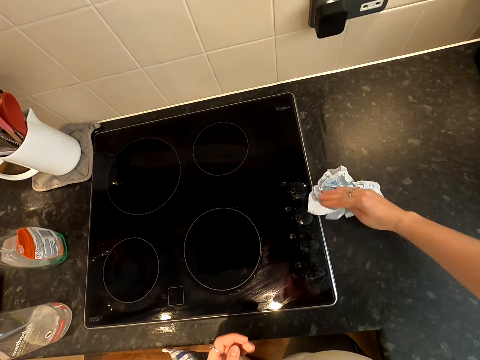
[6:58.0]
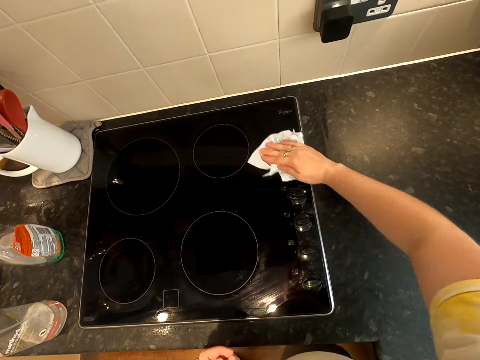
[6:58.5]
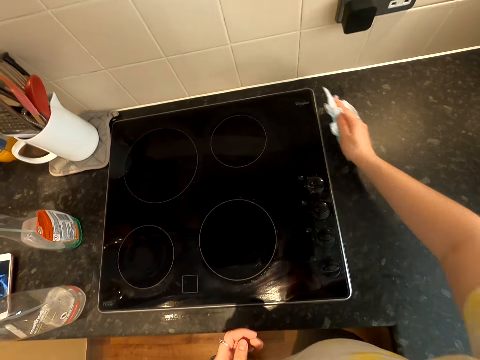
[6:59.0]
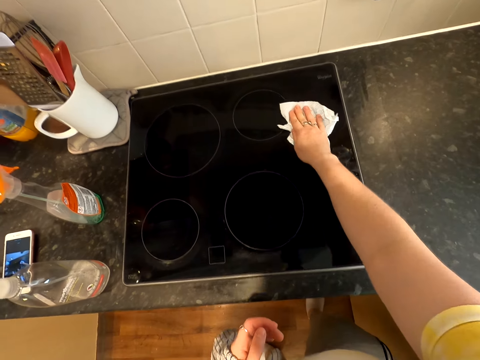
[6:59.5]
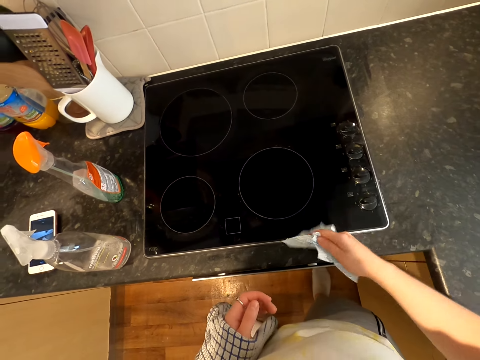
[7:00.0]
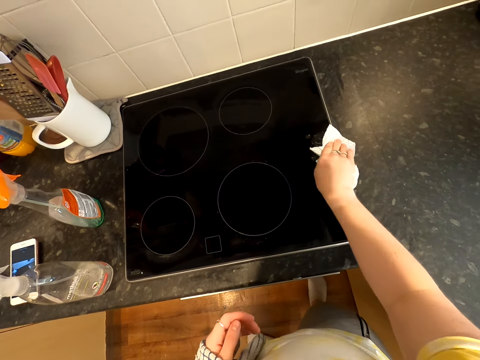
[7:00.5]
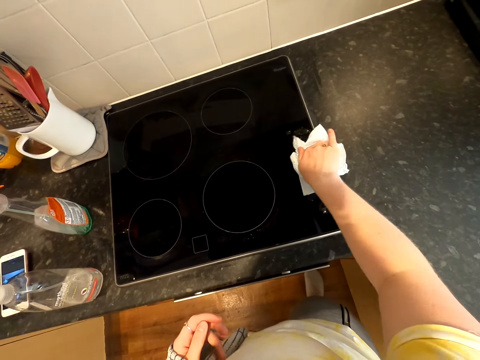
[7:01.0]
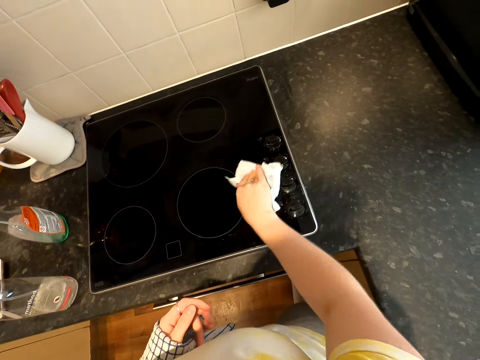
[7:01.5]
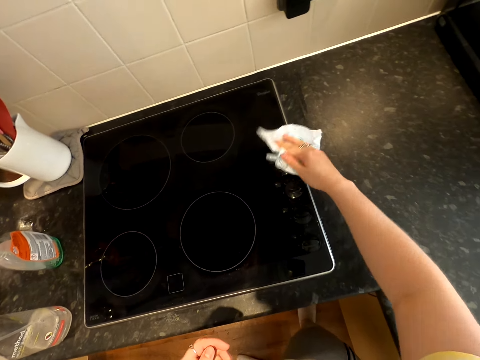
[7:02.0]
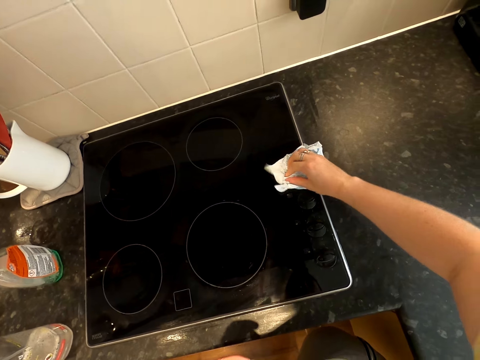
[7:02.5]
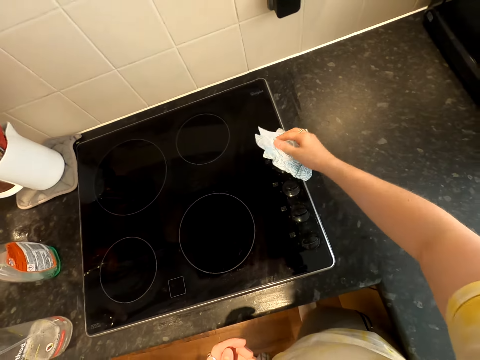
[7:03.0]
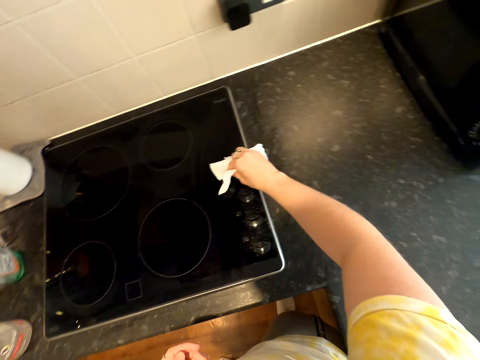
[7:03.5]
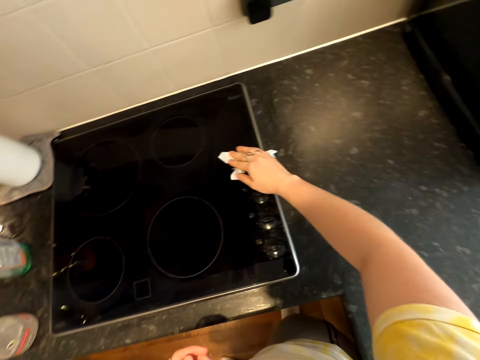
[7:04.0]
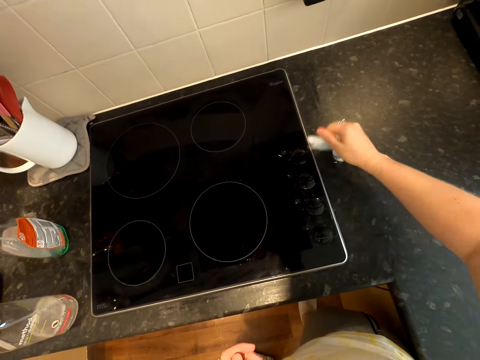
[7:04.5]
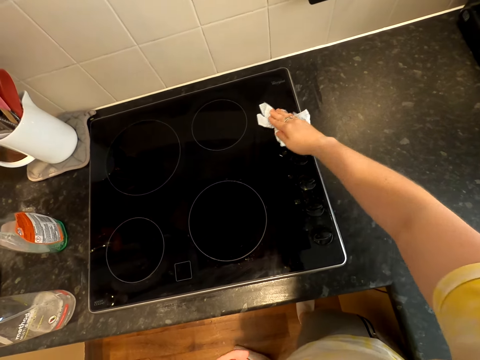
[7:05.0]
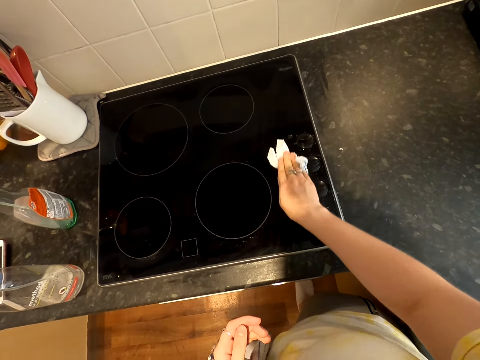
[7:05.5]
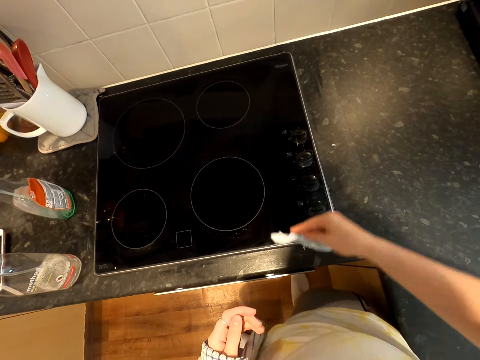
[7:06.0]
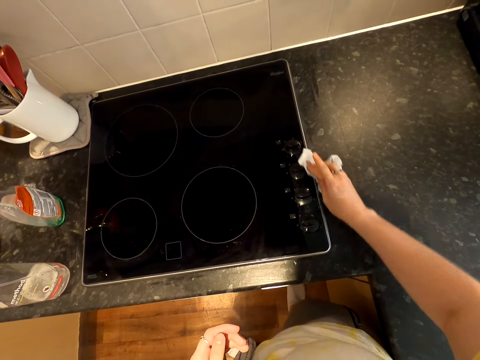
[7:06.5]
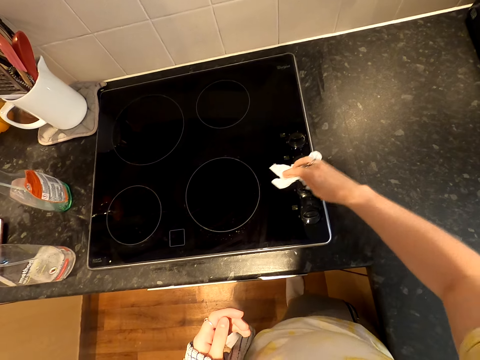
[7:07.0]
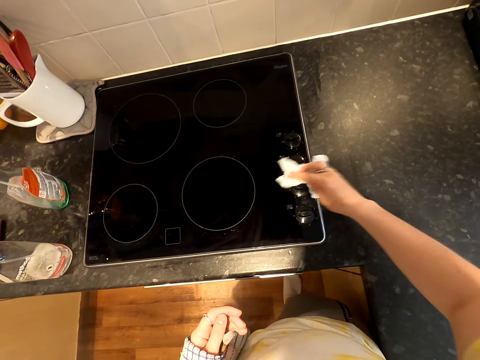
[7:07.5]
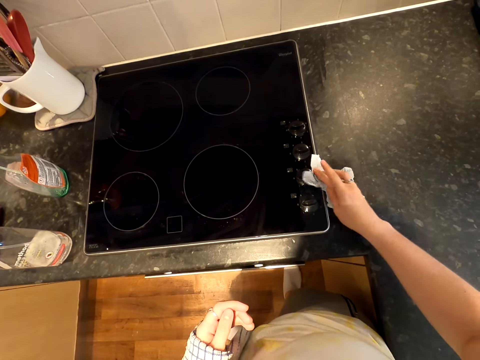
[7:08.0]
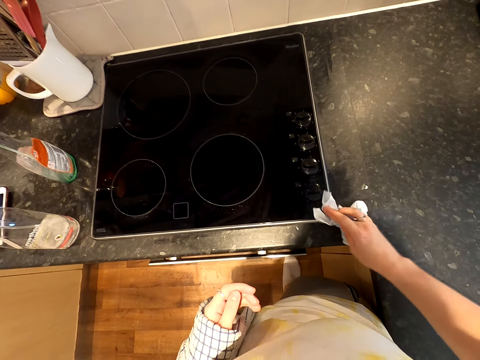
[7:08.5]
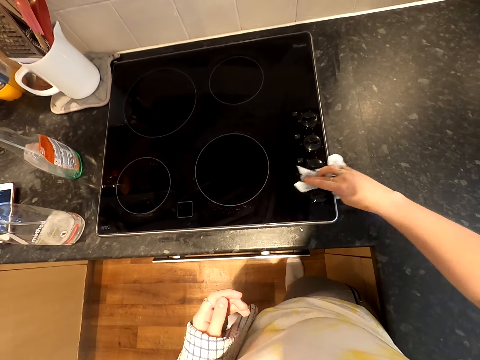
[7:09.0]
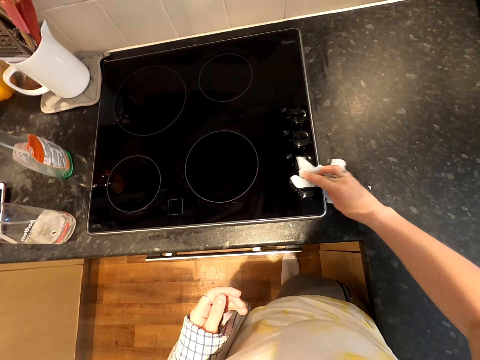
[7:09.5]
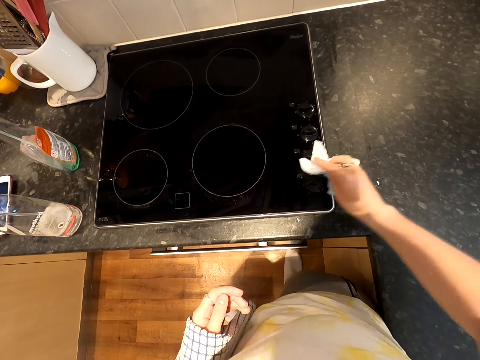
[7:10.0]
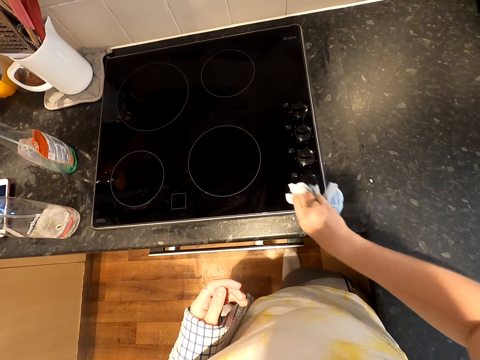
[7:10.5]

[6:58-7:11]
The camera wearer wipes a cooker with a paper towel. They wipe the cooker with the paper towel repeatedly.

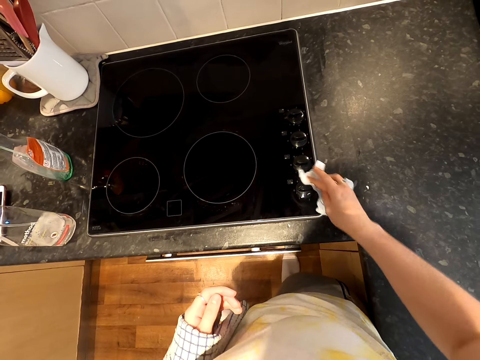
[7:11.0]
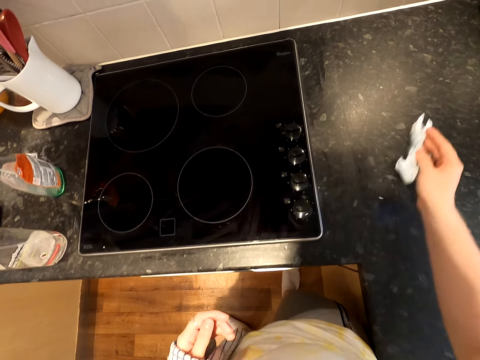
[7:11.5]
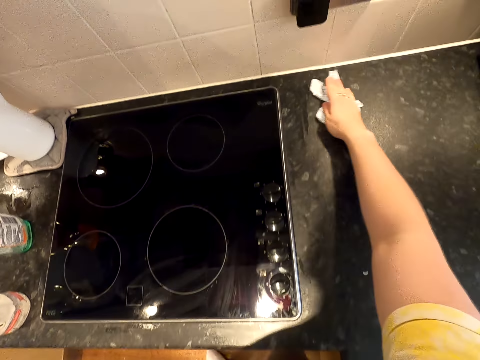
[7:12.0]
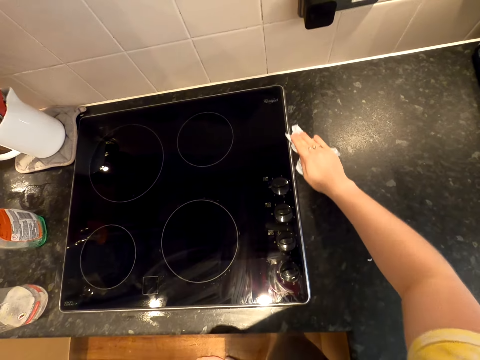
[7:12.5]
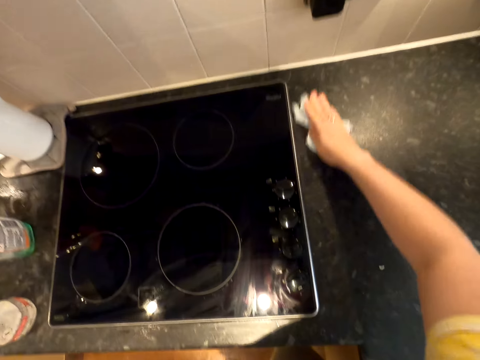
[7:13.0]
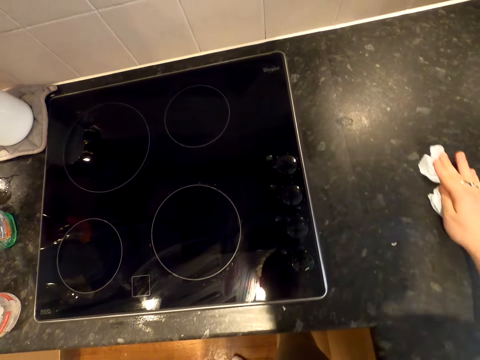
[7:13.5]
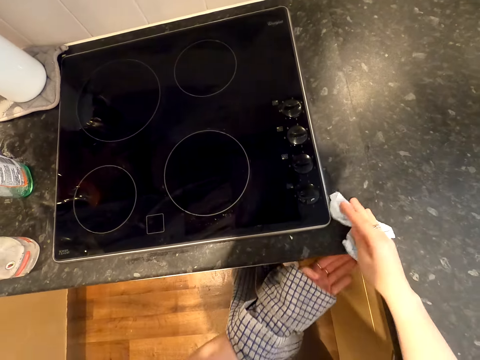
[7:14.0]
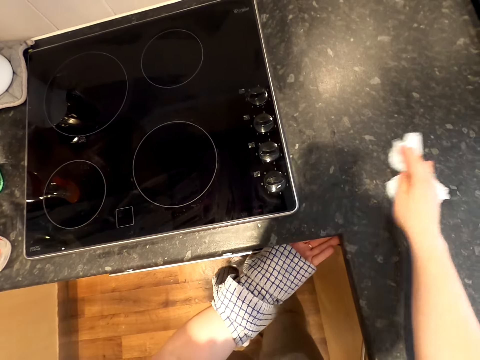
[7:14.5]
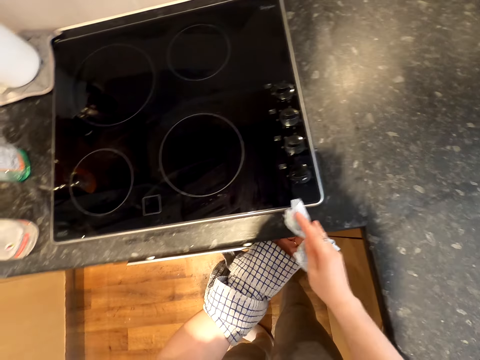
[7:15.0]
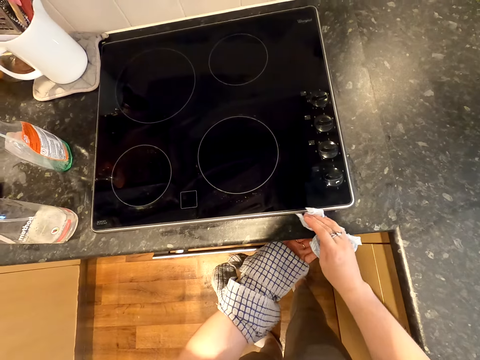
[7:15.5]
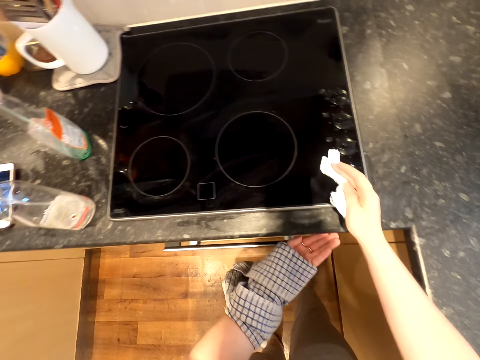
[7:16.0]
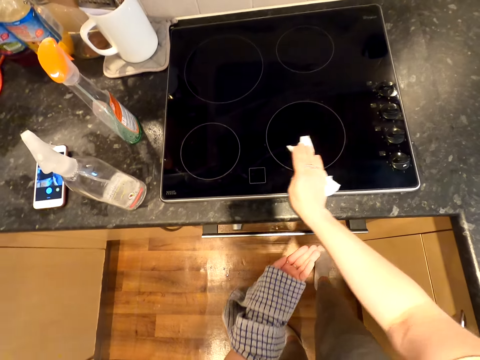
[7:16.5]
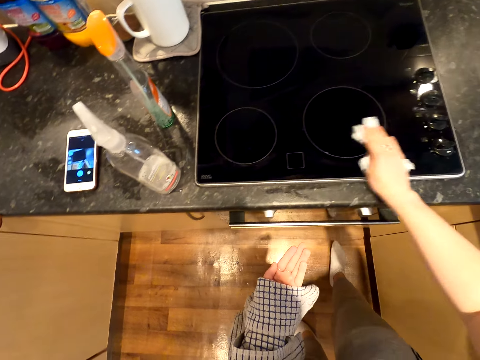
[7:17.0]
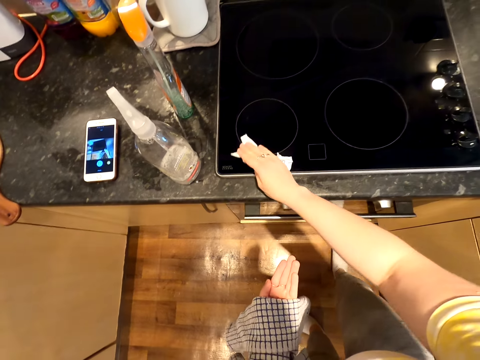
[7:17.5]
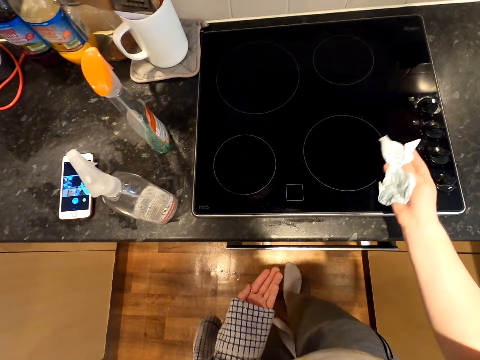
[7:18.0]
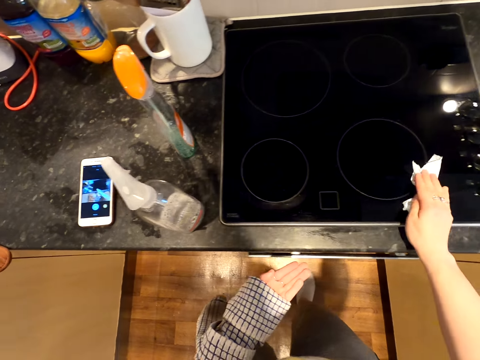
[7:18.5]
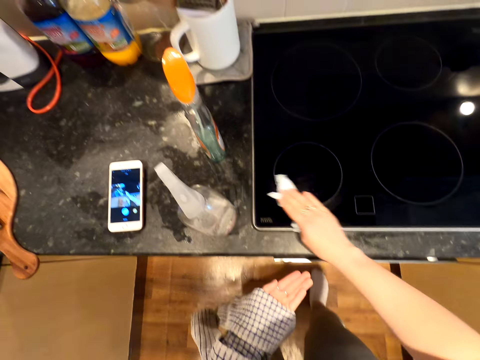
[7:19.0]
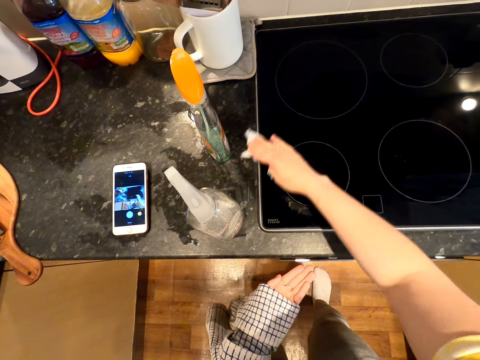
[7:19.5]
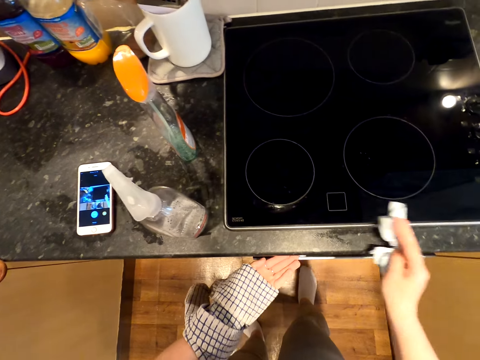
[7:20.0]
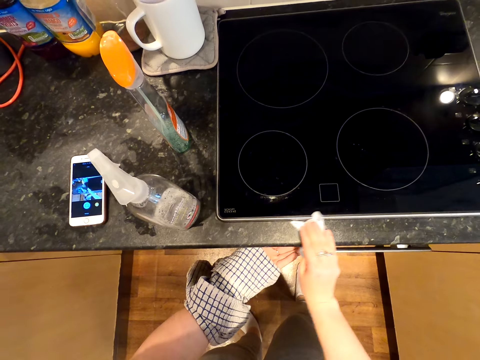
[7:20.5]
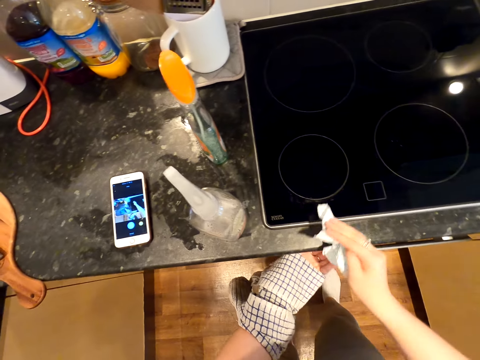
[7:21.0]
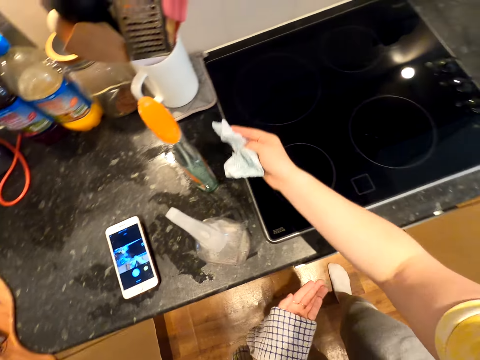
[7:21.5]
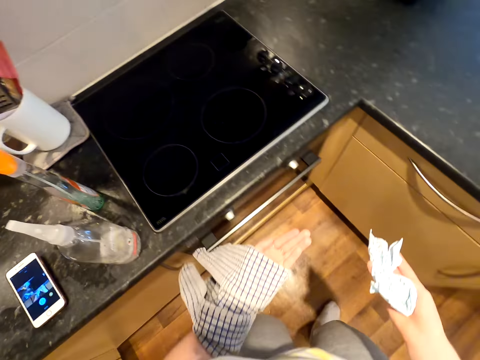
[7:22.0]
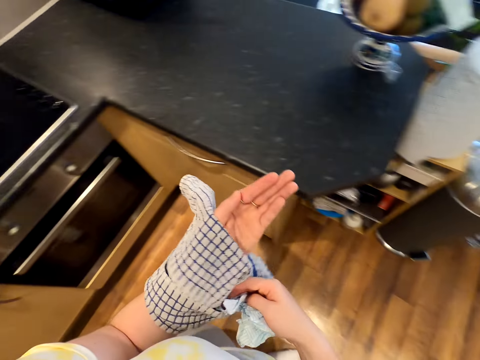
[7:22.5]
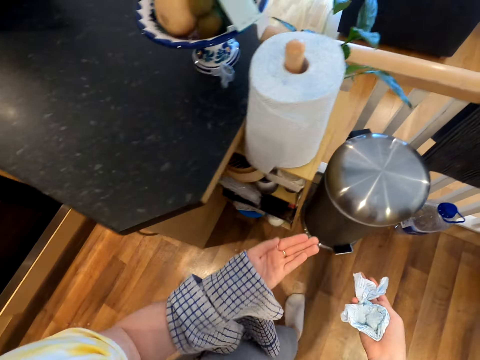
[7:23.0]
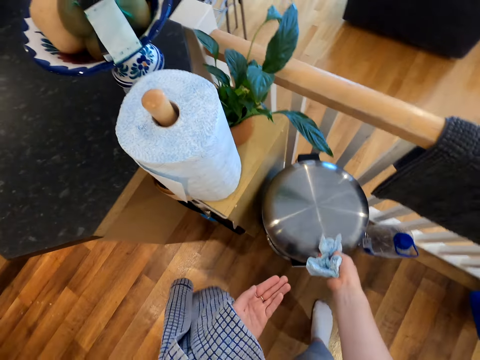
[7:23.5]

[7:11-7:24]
The camera wearer wipes a kitchen worktop with a paper towel. They wipe the kitchen worktop with the paper towel again. They wipe a cooker with the paper towel. They wipe the cooker with the paper towel again. They wipe the kitchen worktop with the paper towel. They carry the paper and dirt to a dustbin and open the bin lid.
